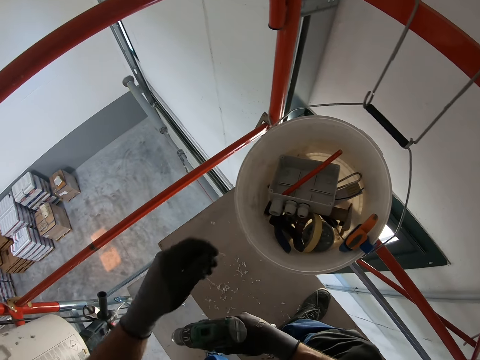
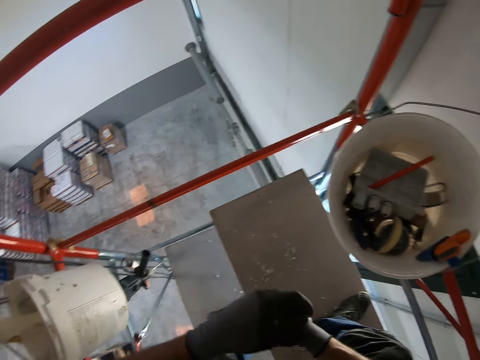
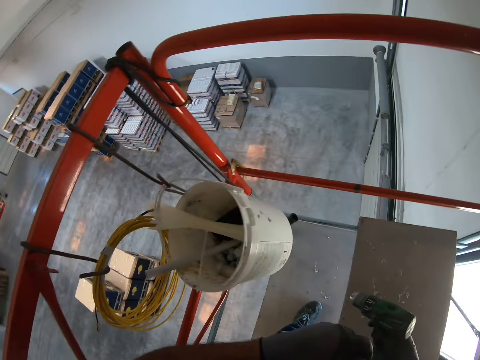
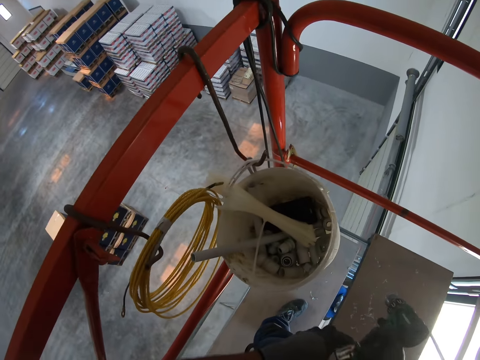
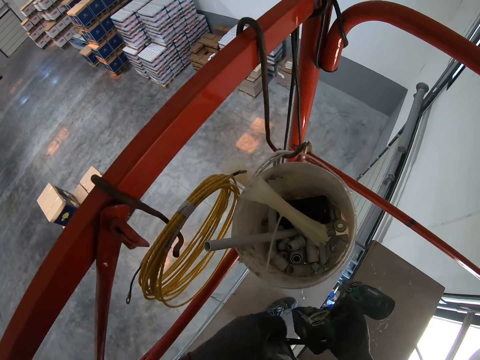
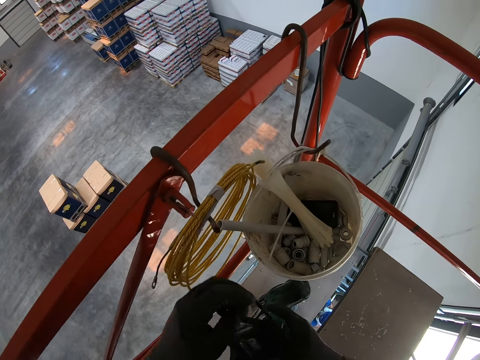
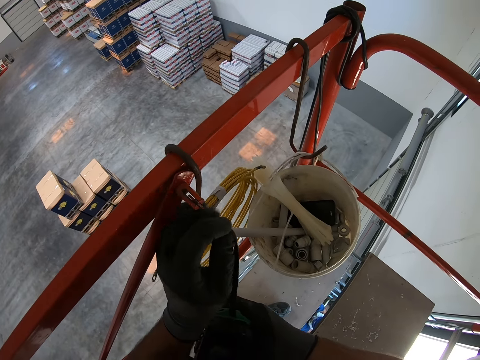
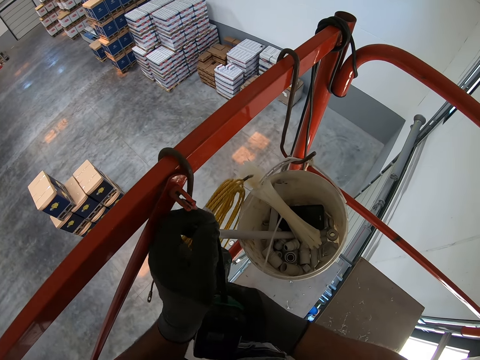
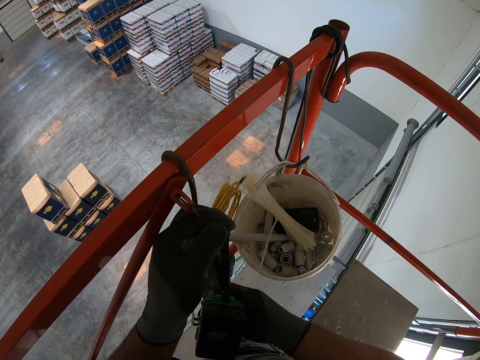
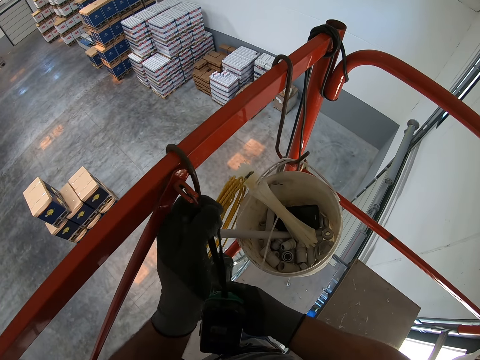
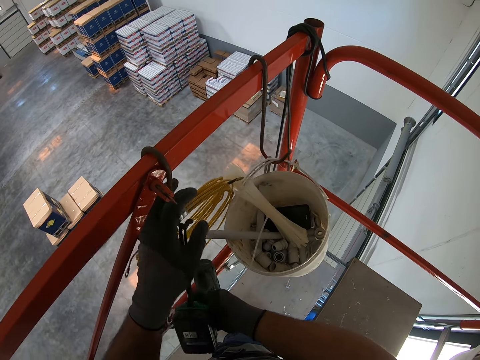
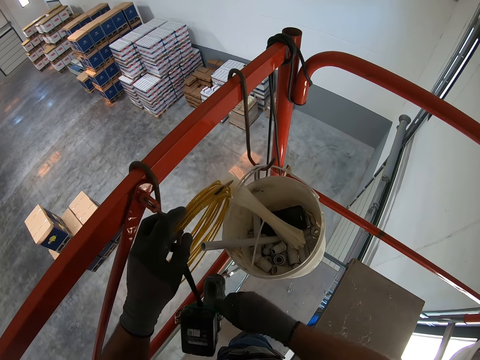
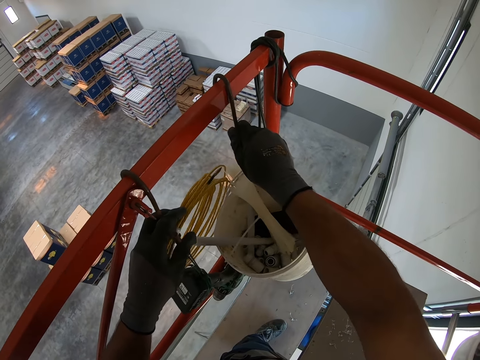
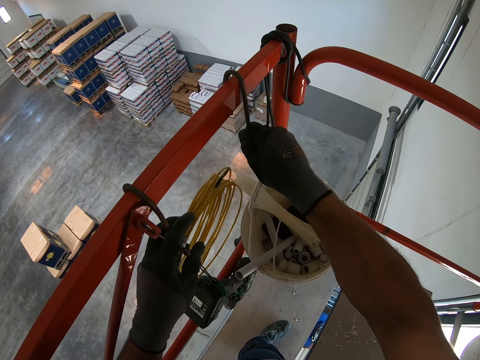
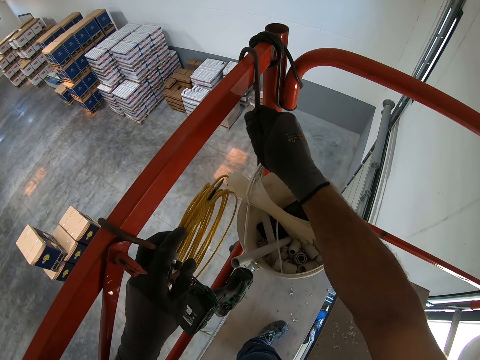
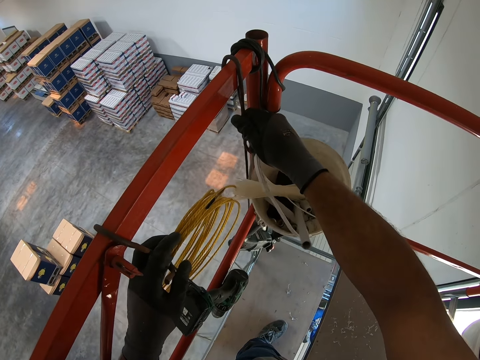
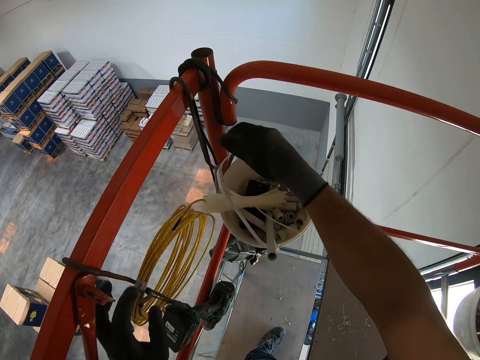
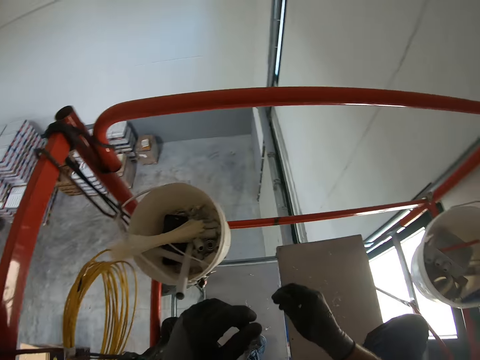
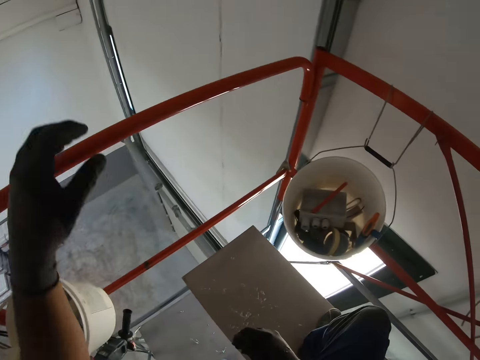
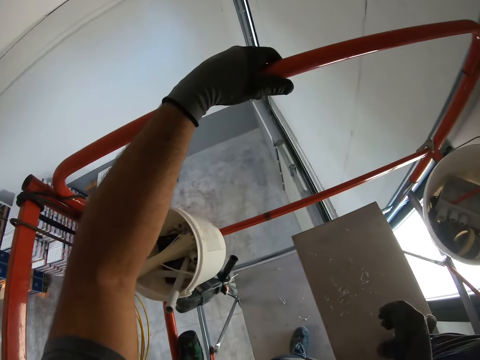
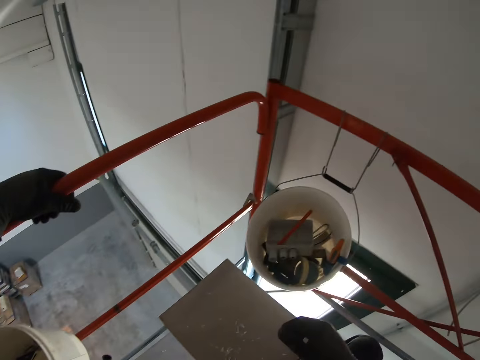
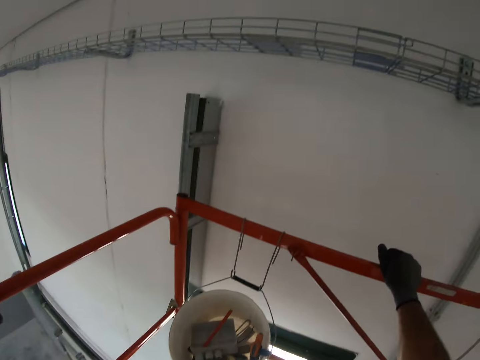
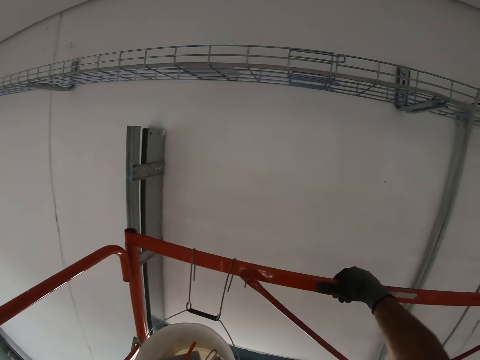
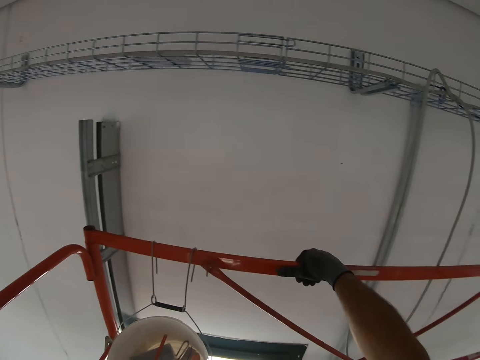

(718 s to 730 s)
The camera wearer throws the tip of the drill into a bucket. They move towards the bucket. They hang the drill on the hook. They move the hook towards the edge of the scaffold. They look around.

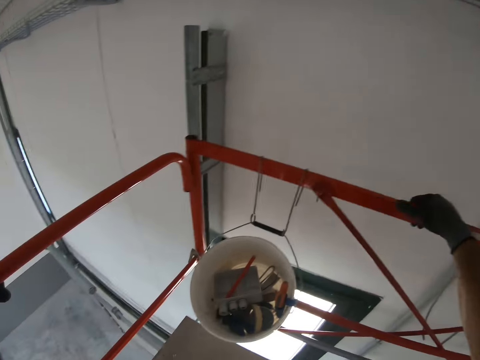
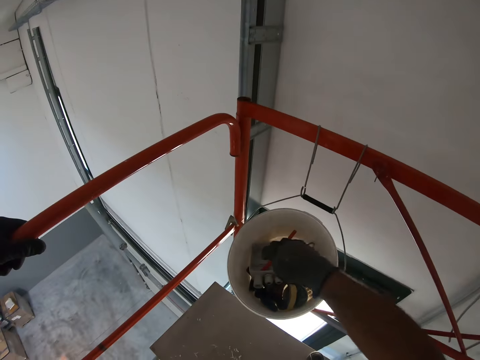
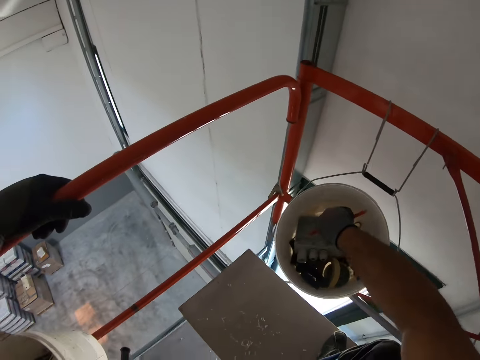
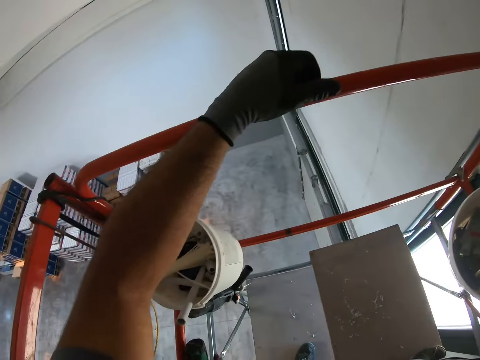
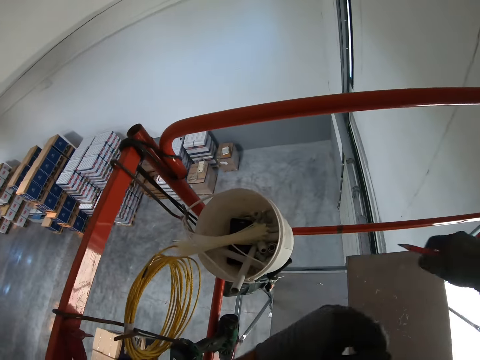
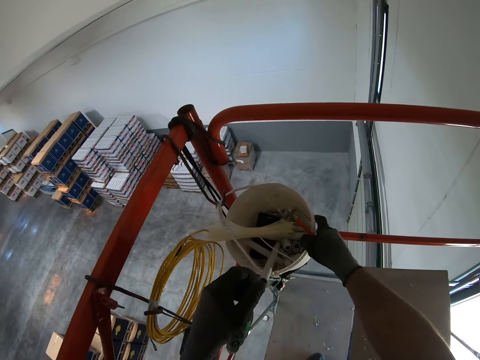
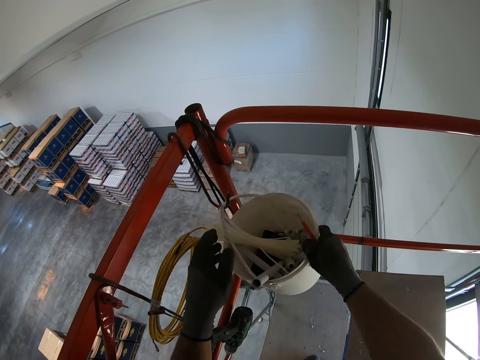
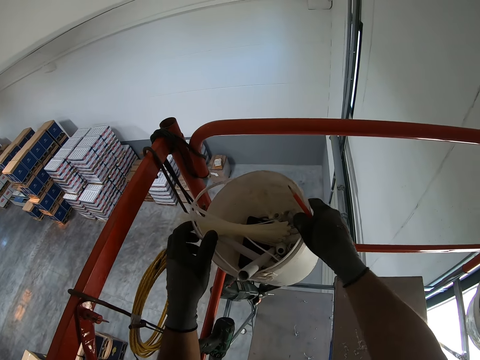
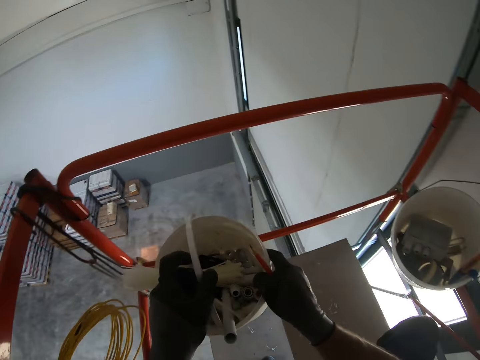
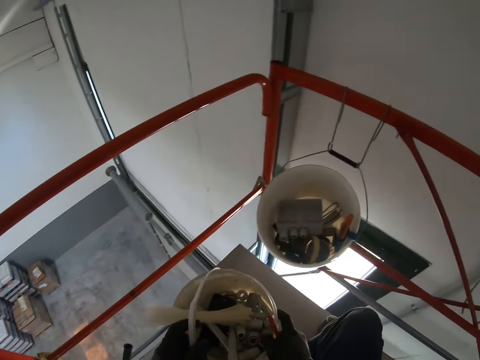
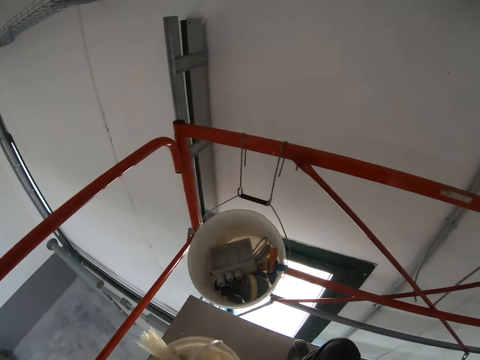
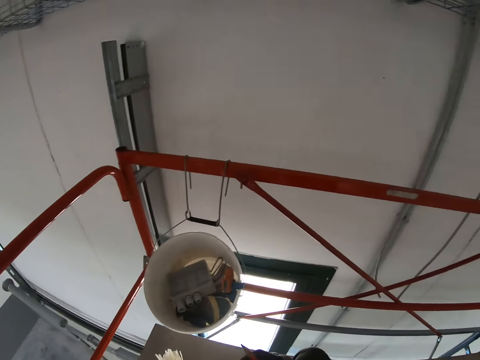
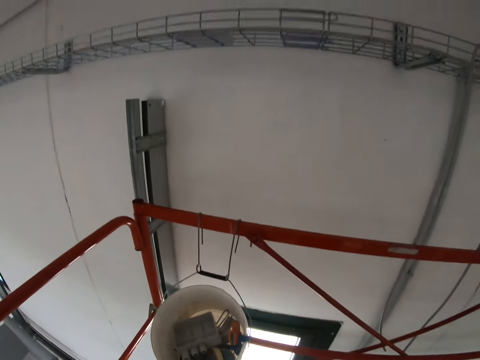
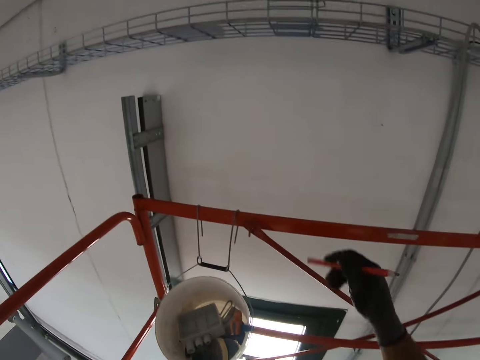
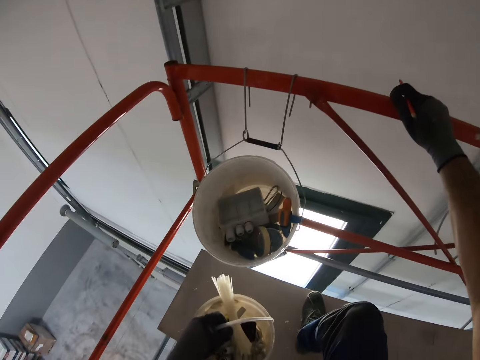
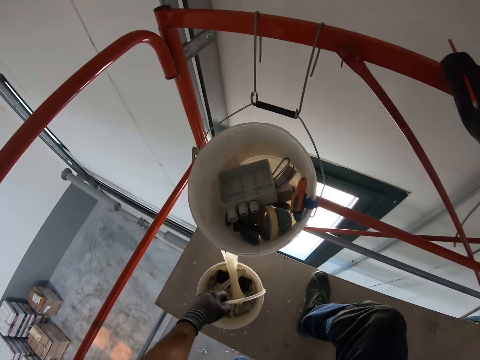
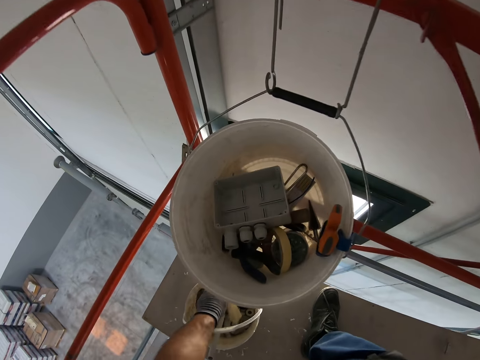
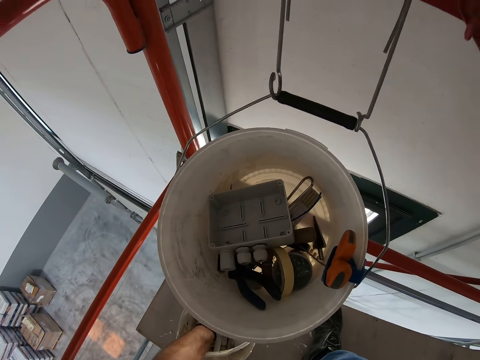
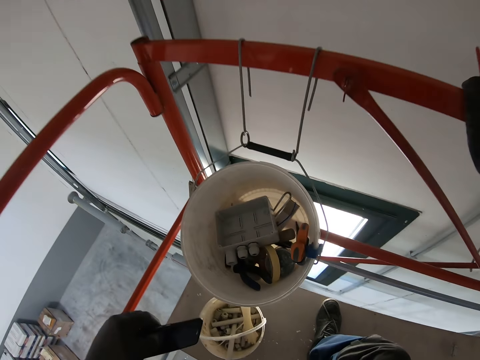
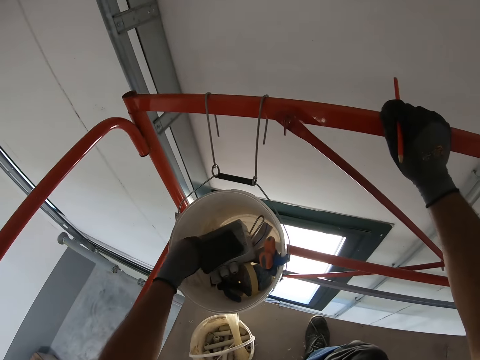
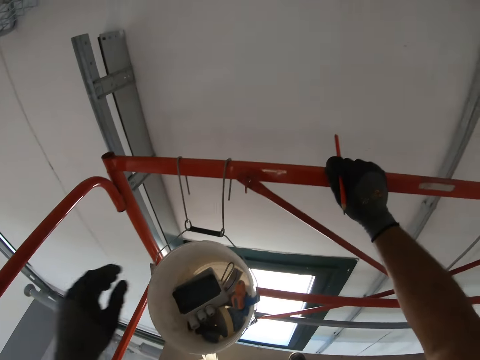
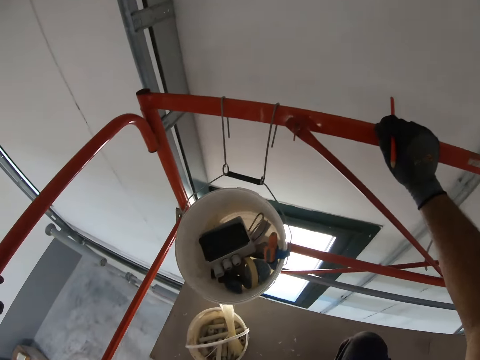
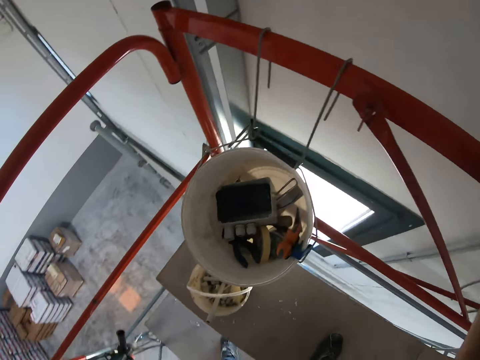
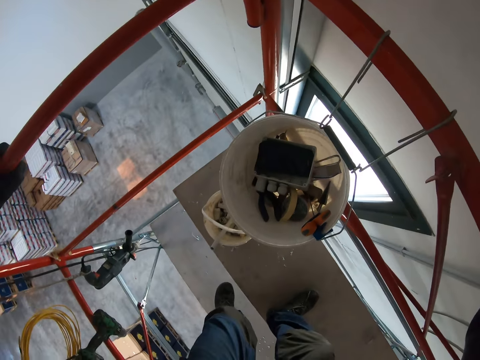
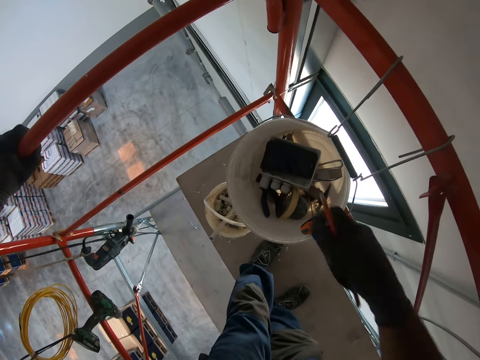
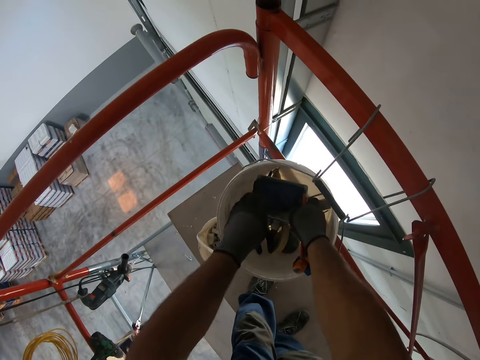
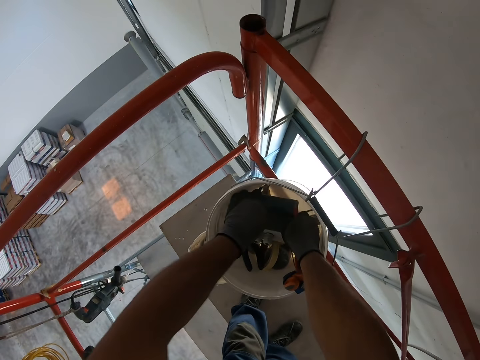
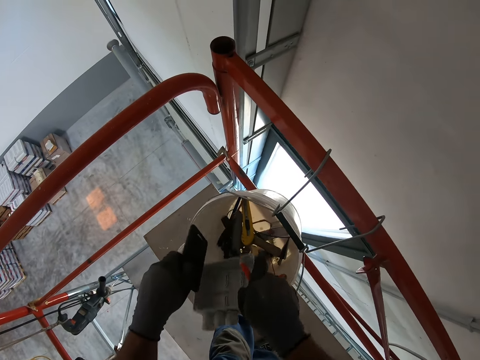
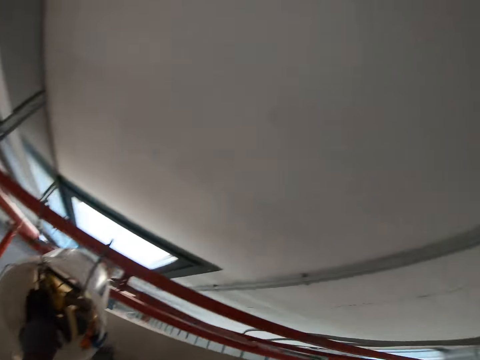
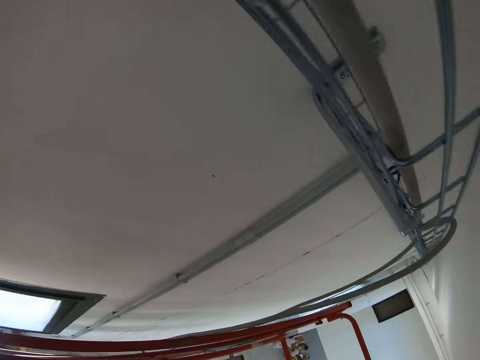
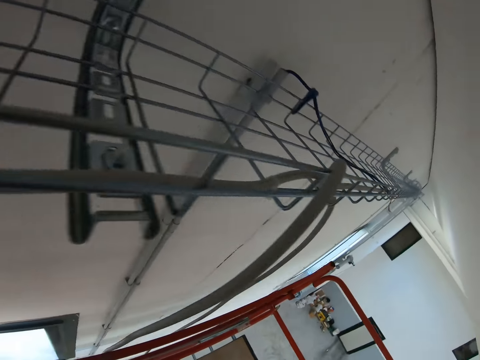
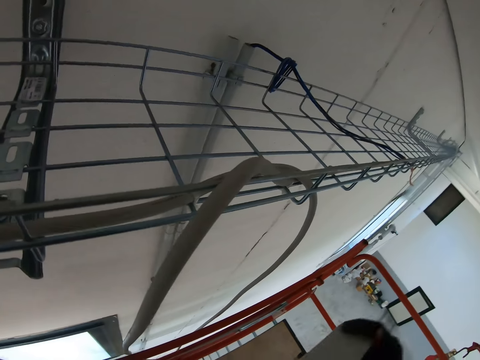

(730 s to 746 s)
The camera wearer picks the pencil from the bucket. They remove the tool bucket from the hook. They stare at the wall. They place the bucket in the platform. They move the phone to the top bucket. They pick up the fuse box from the bucket. They place the phone in the bucket. They move towards the wall.
